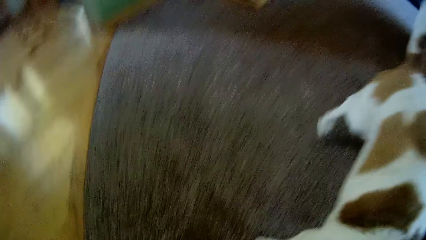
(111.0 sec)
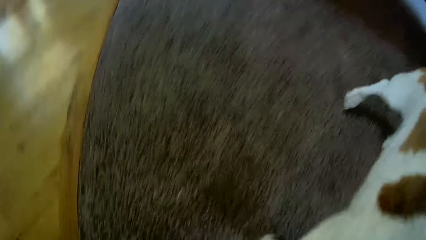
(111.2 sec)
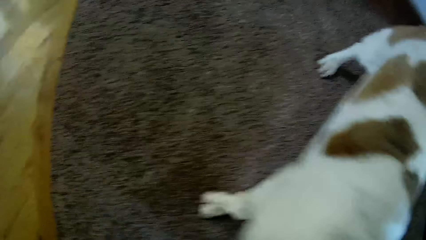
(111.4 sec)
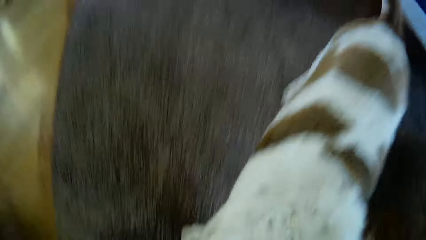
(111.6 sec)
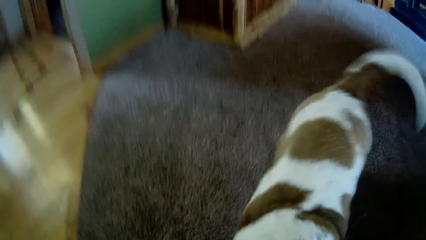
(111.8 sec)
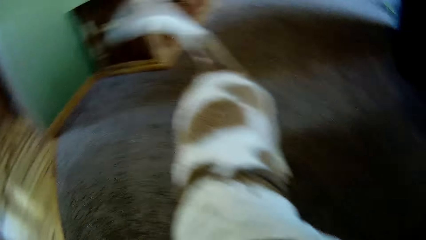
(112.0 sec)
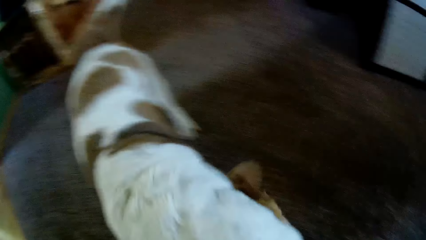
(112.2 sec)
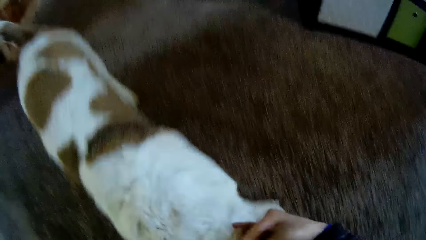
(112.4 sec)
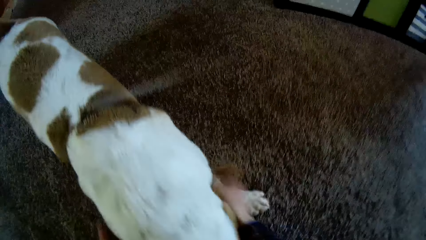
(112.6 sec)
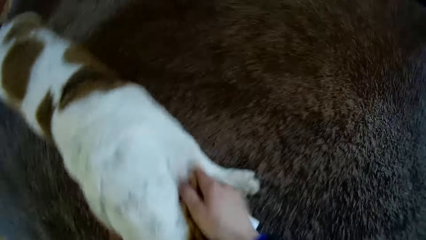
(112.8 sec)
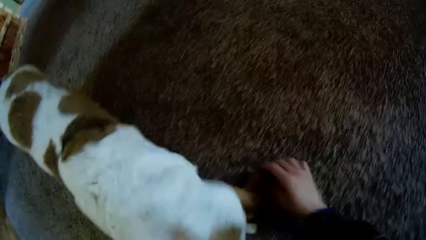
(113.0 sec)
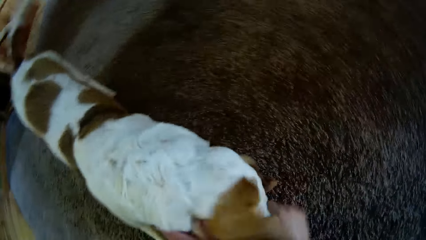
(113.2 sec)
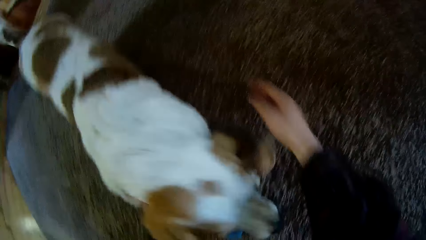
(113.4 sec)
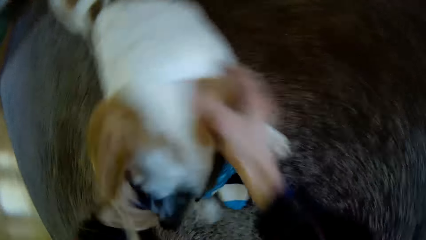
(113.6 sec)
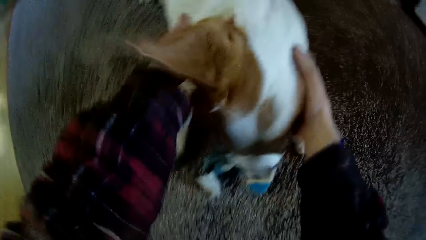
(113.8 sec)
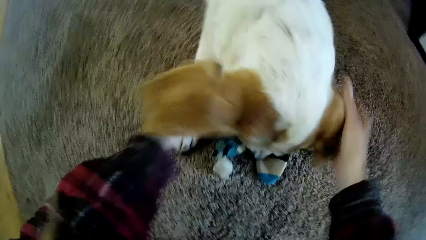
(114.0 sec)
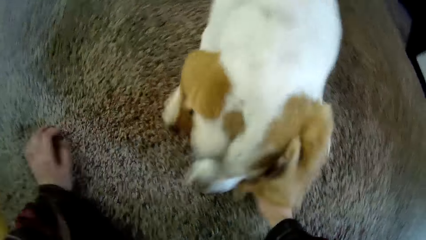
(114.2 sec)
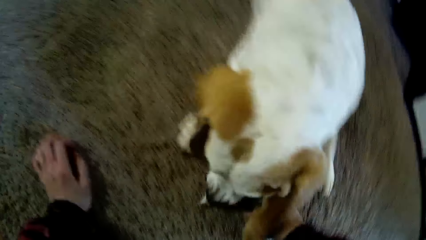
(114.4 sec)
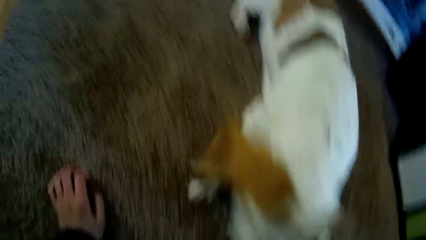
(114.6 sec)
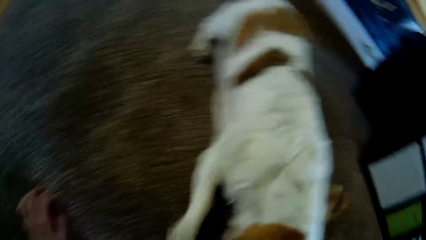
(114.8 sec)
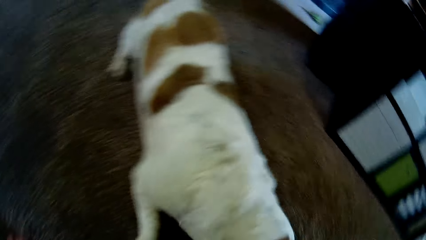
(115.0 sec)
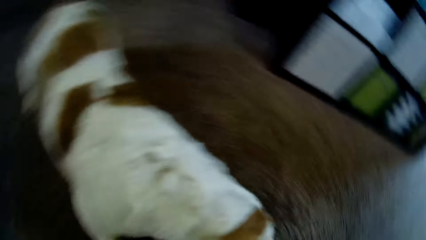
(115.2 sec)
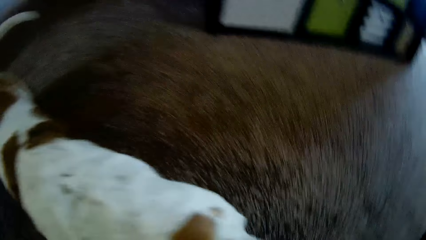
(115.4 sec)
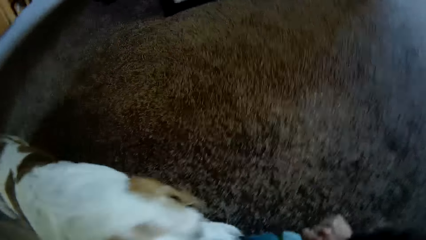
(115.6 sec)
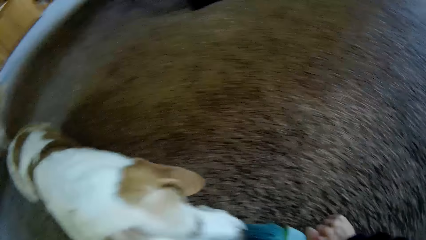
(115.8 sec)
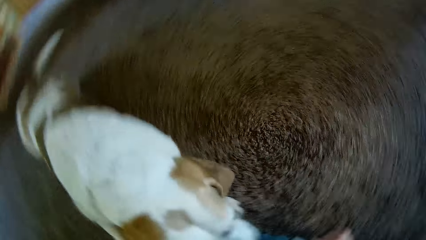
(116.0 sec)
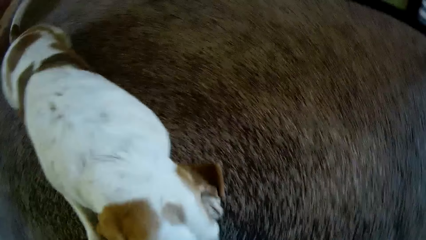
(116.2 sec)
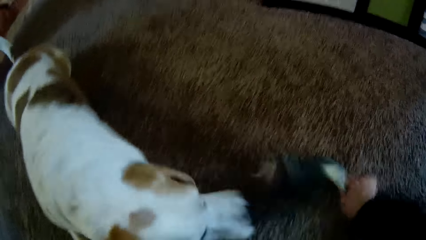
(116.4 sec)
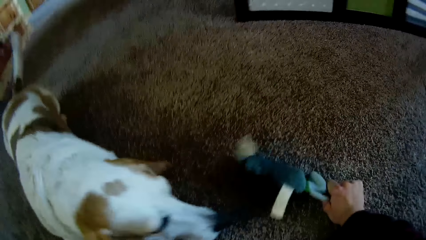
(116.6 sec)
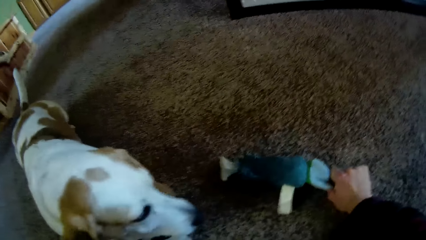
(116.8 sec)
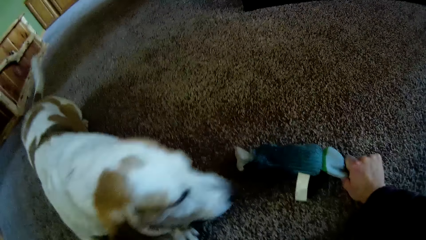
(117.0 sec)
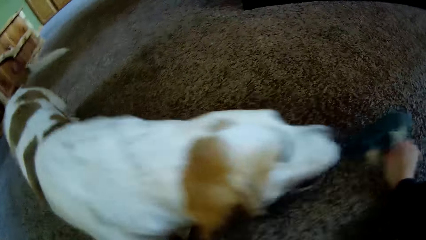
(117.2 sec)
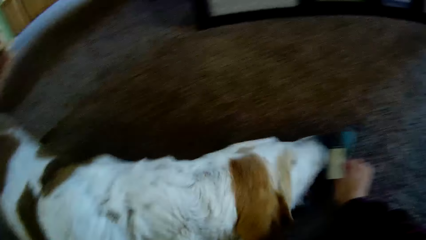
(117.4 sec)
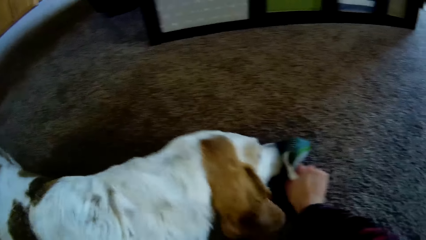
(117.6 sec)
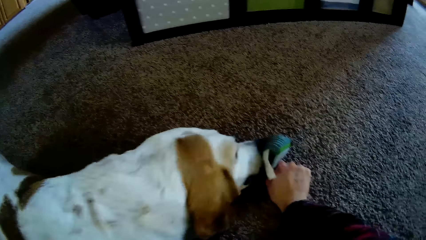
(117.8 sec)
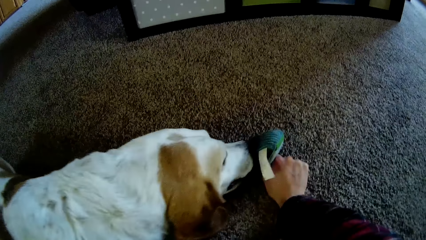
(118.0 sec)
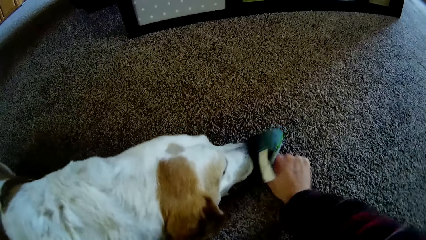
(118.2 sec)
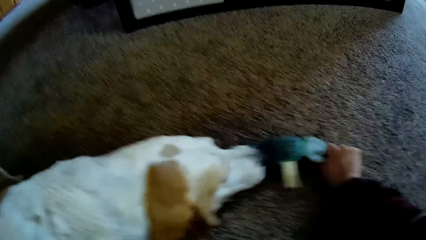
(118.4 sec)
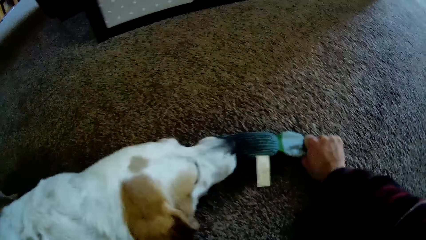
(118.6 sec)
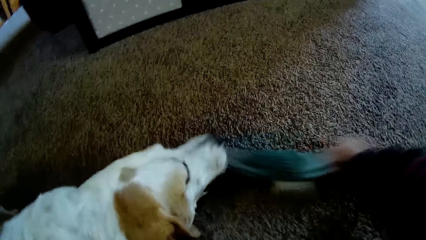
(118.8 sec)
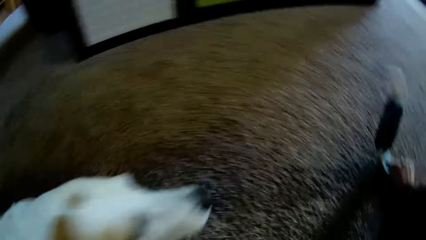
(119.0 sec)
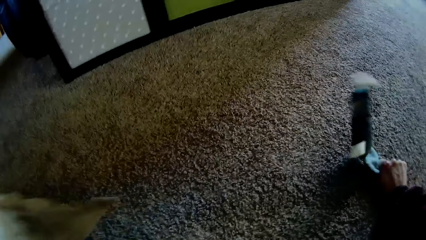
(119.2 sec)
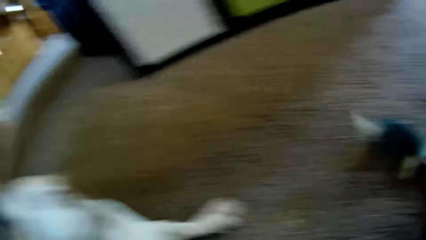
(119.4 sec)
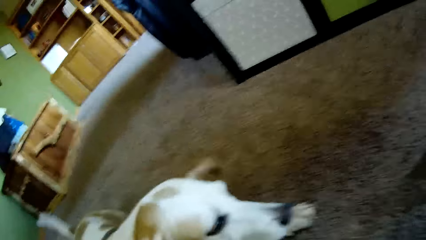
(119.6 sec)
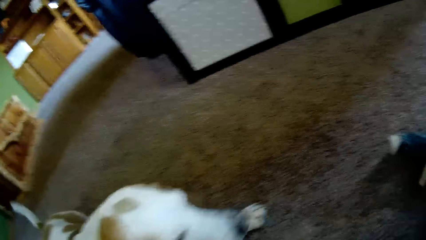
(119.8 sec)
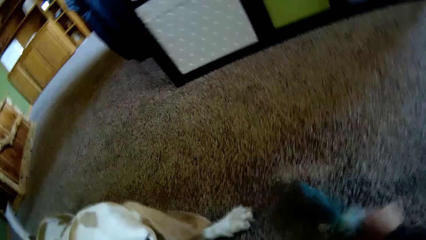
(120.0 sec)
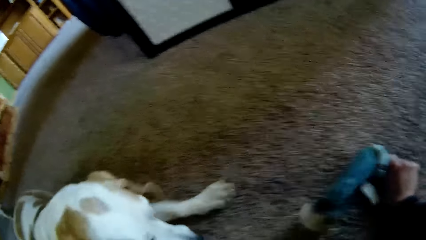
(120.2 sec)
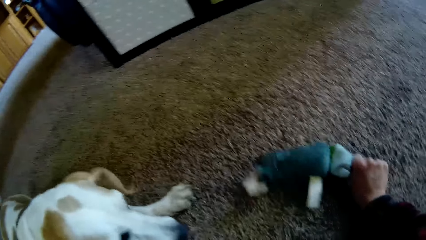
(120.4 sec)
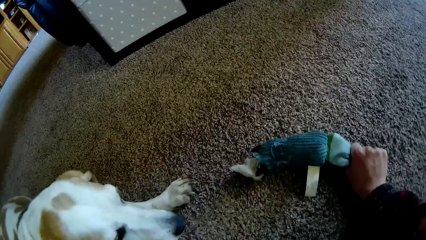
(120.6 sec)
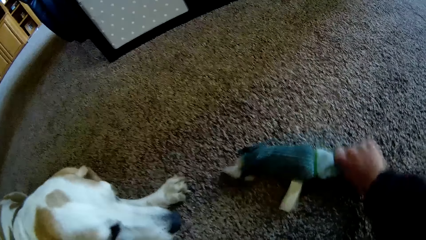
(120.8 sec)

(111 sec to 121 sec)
The camera wearer rubs the dog with both hands. She takes the sock from the floor with her right hand. She plays with the dog with the sock.

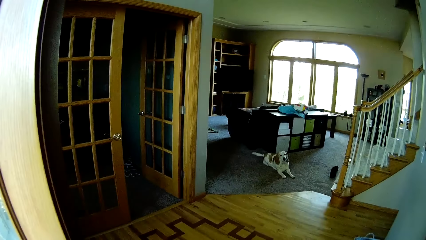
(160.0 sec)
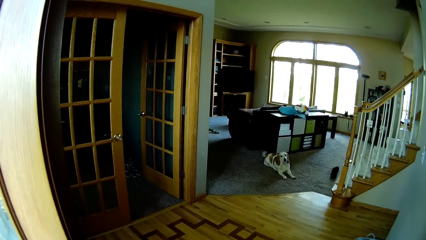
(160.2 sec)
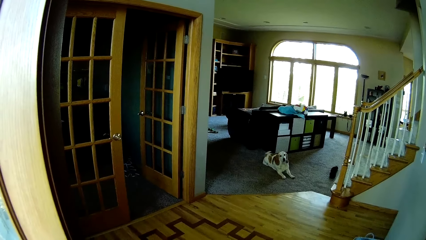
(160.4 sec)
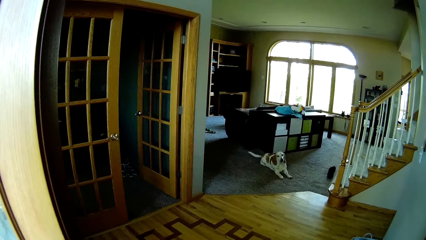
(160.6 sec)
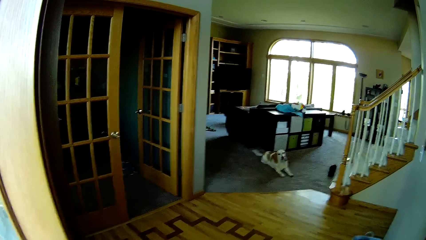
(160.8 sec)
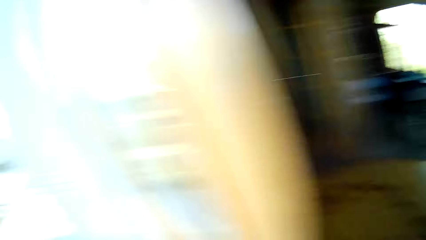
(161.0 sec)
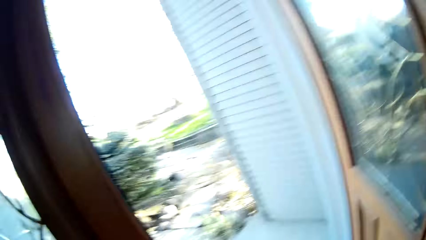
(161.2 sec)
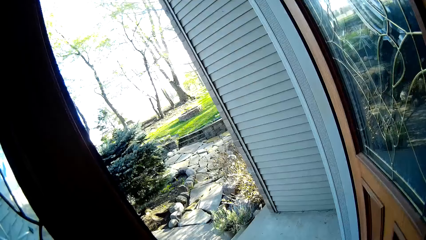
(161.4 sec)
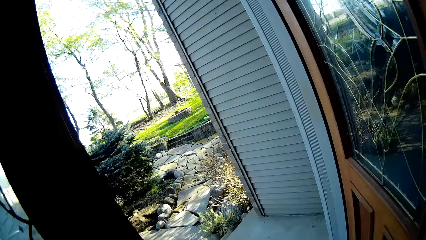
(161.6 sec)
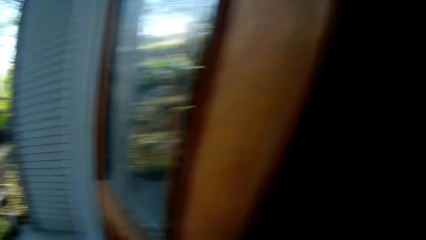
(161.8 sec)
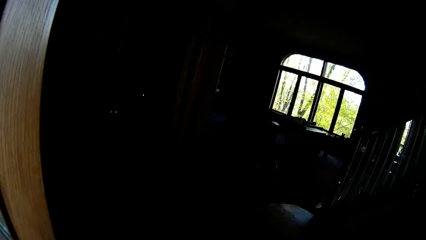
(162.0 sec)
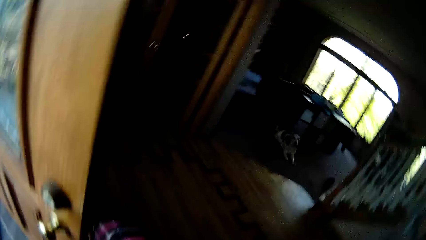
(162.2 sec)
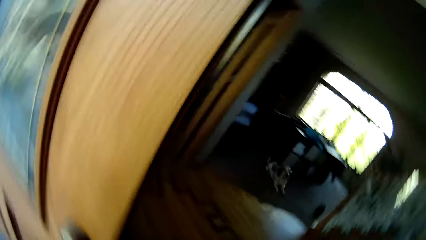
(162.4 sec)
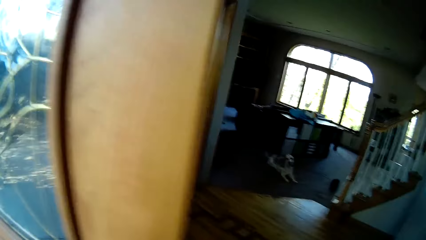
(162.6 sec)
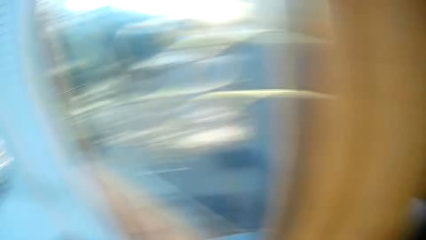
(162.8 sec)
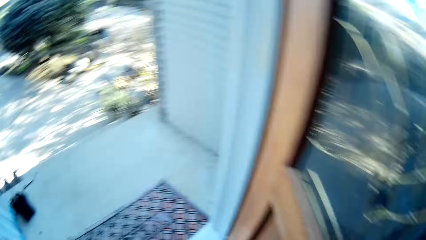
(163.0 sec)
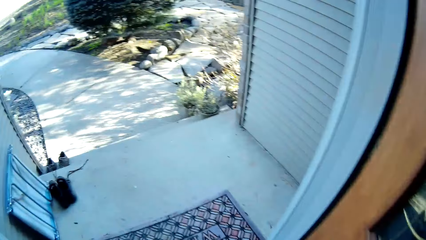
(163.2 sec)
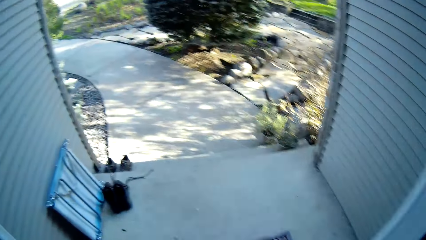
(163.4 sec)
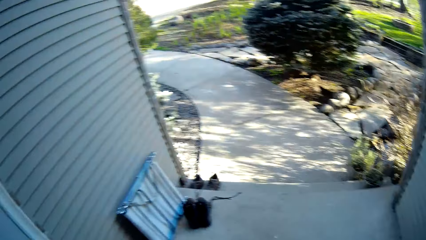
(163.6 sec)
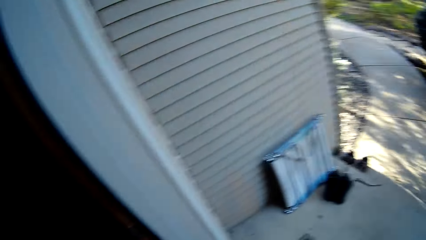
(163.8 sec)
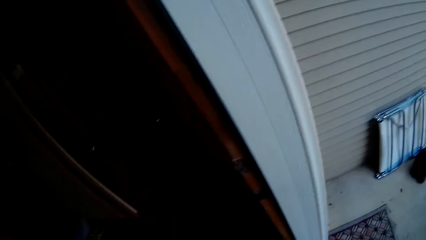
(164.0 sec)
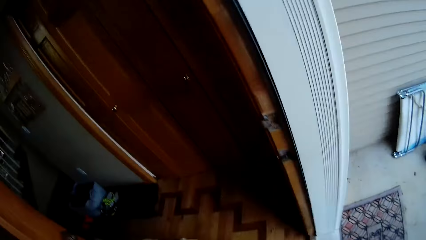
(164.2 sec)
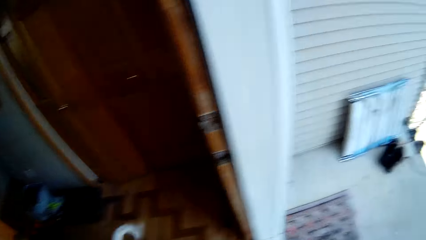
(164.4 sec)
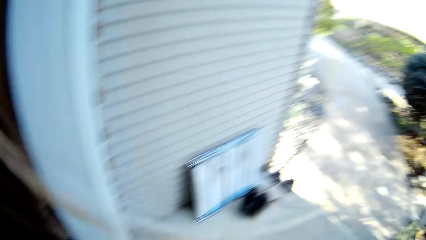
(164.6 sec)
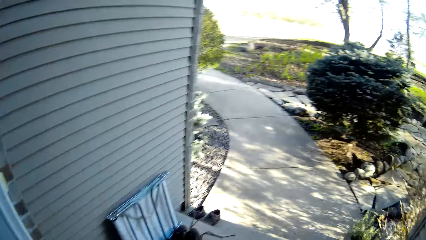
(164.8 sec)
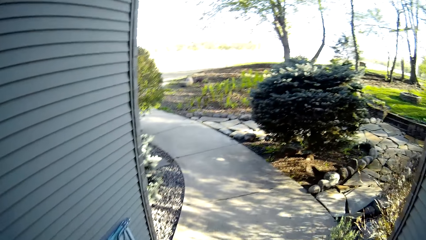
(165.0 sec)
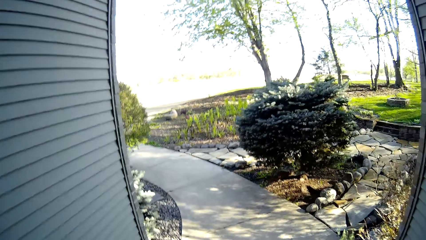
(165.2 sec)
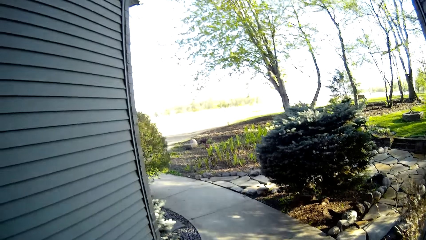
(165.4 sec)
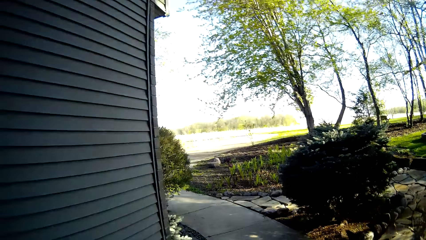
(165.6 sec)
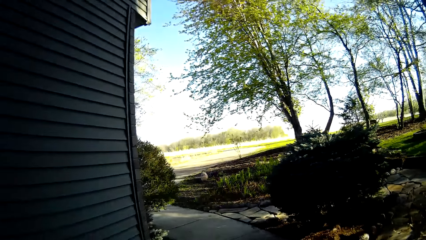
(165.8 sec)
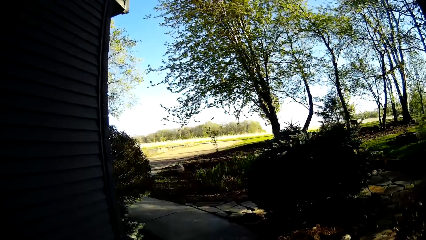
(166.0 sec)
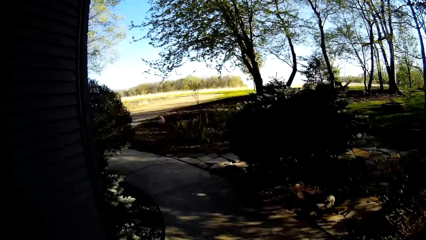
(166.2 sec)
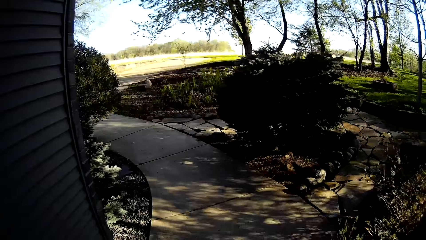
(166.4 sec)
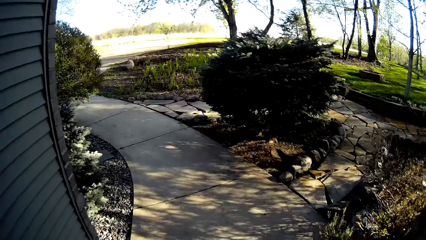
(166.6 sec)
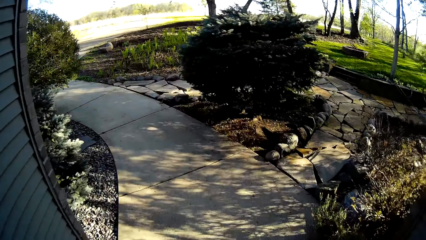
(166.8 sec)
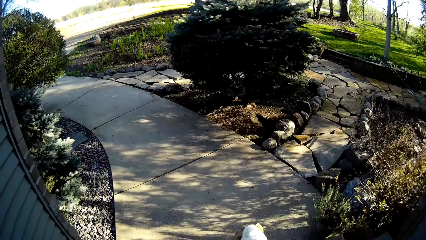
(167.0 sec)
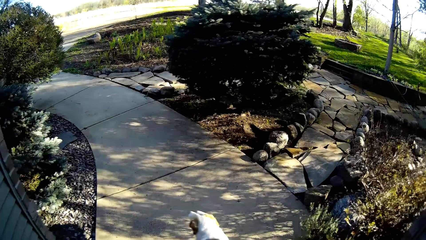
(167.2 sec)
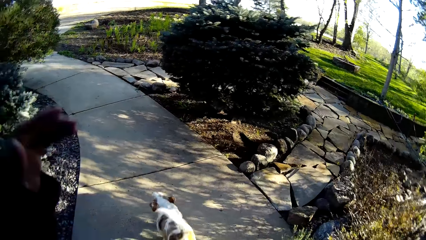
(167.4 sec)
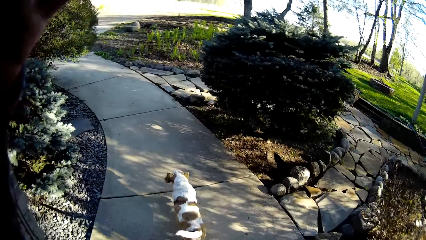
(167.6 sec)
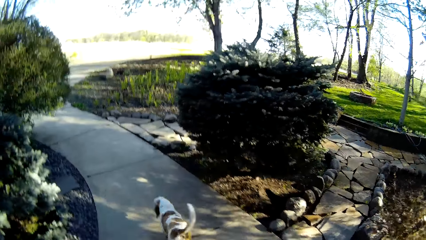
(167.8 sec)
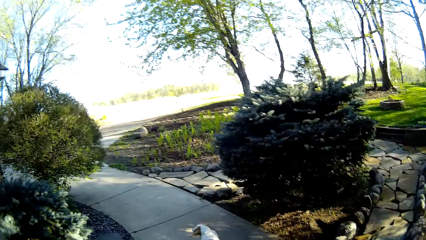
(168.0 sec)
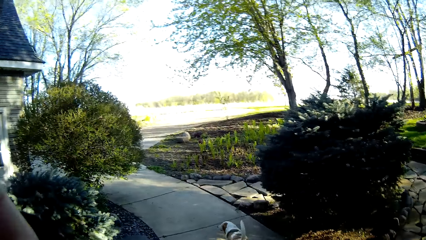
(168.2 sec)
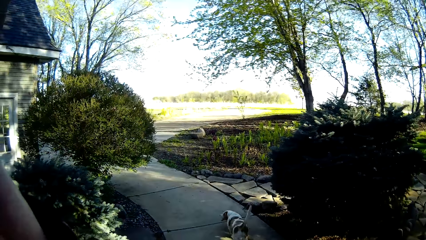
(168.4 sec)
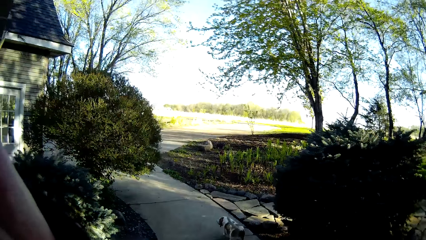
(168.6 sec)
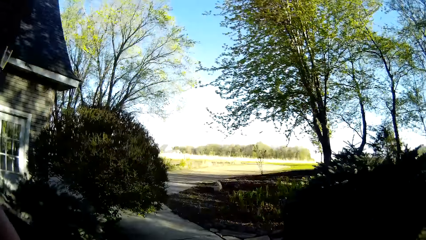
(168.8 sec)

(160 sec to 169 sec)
The camera wearer talks to the dog. He steps outside the door. He closes the door. Another dog runs on a lawn. The camera wearer adjusts his camera with his right hand.
